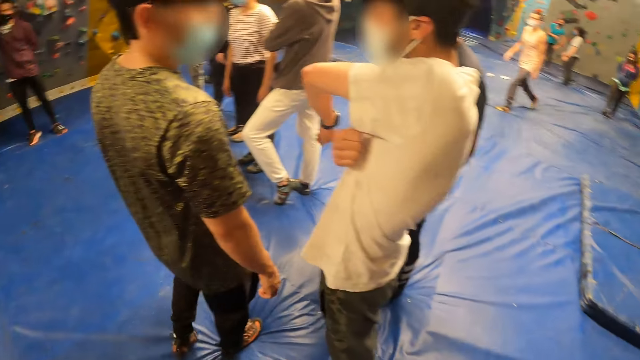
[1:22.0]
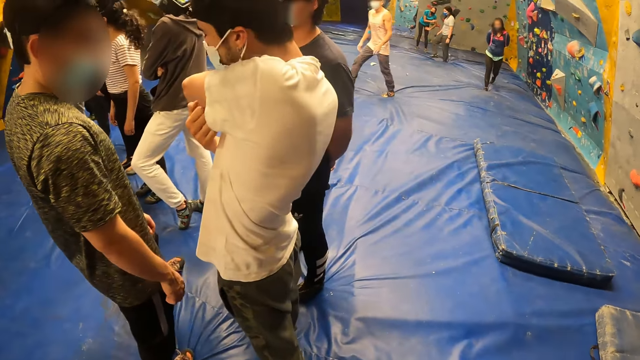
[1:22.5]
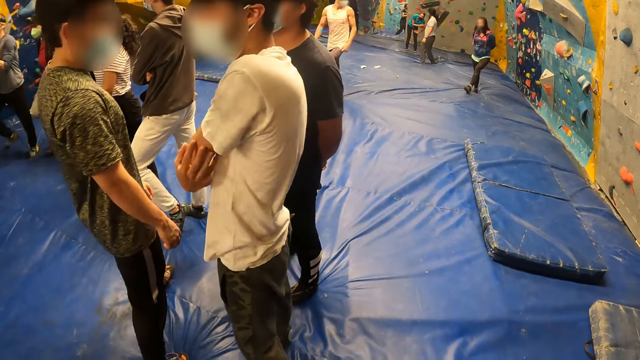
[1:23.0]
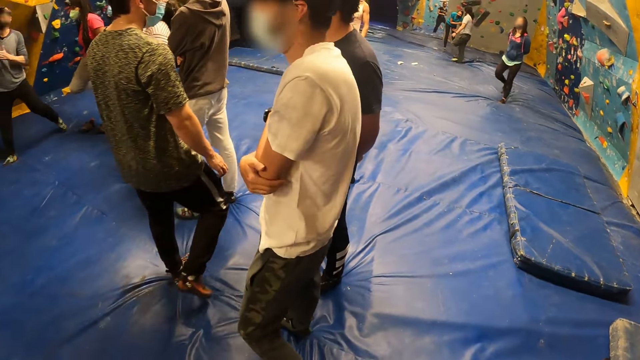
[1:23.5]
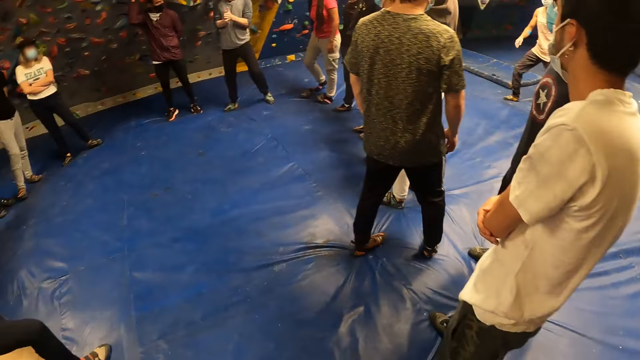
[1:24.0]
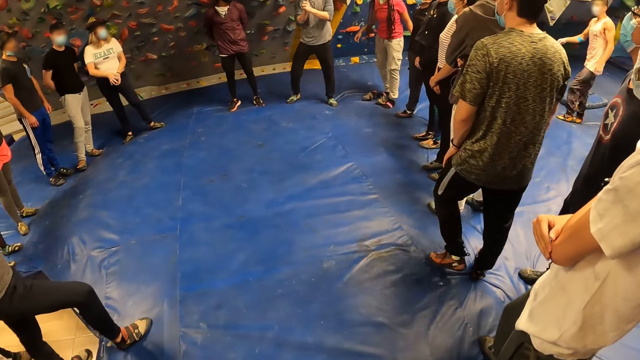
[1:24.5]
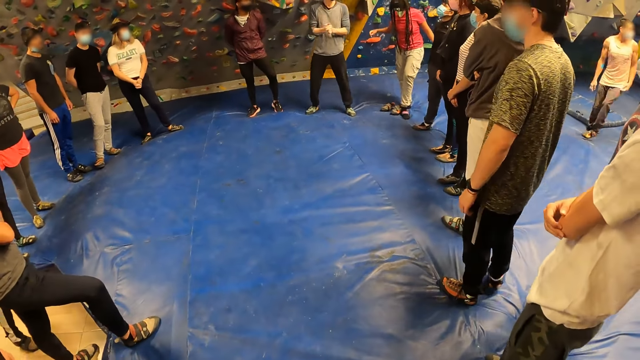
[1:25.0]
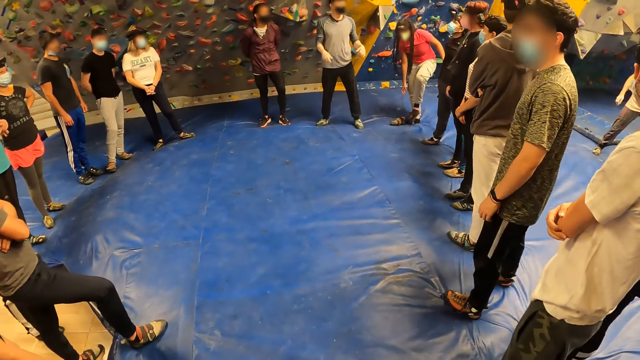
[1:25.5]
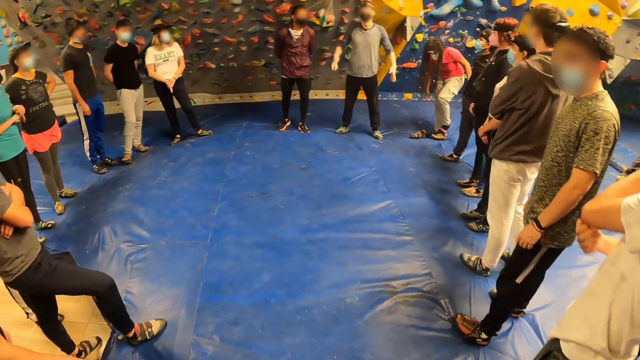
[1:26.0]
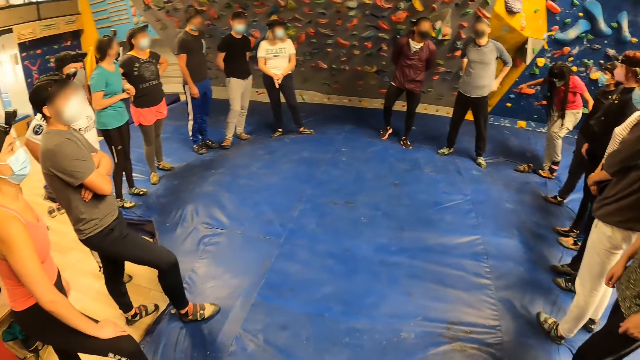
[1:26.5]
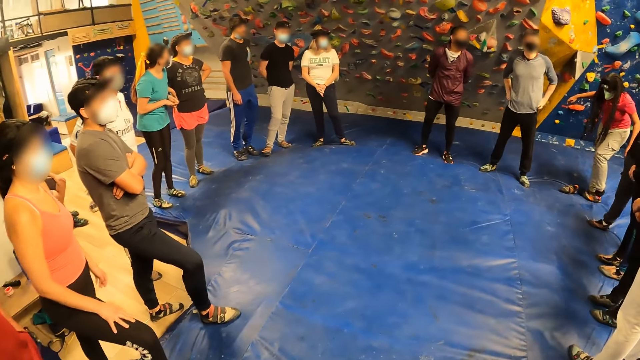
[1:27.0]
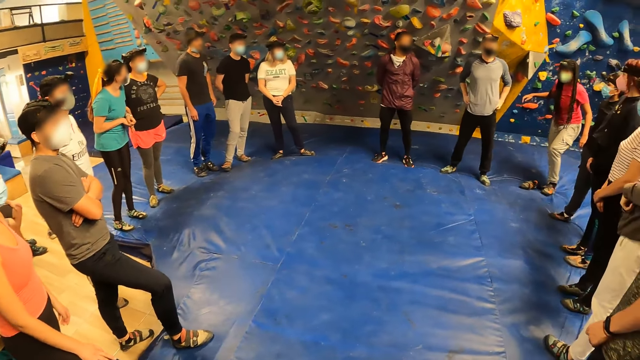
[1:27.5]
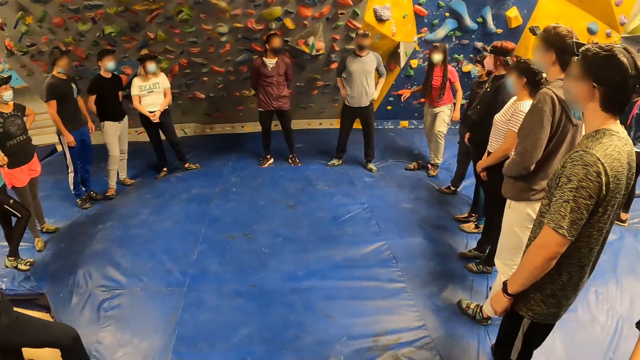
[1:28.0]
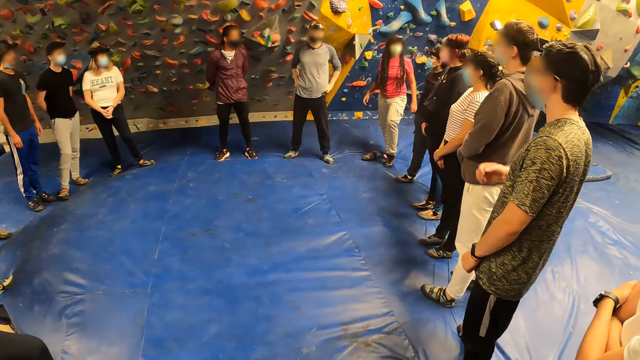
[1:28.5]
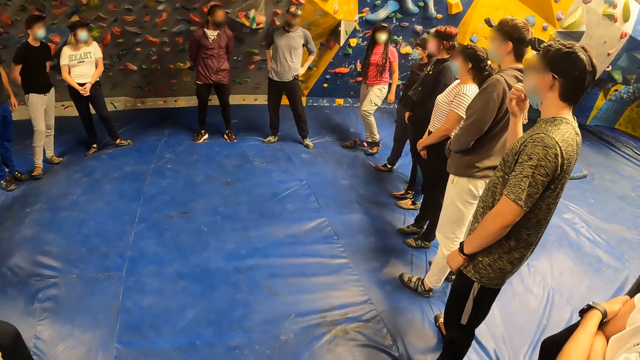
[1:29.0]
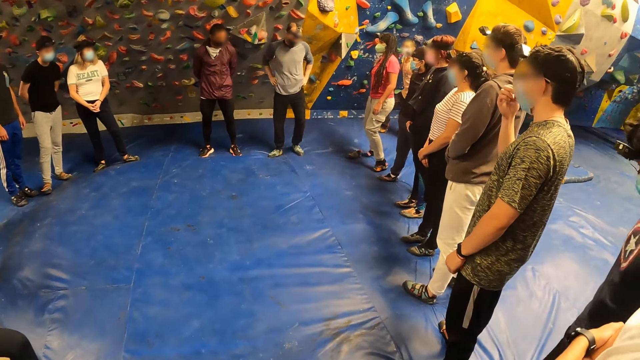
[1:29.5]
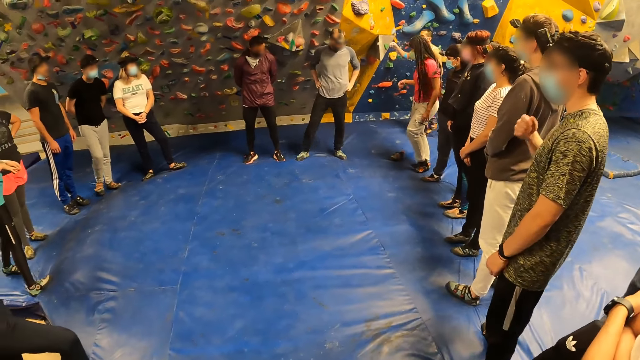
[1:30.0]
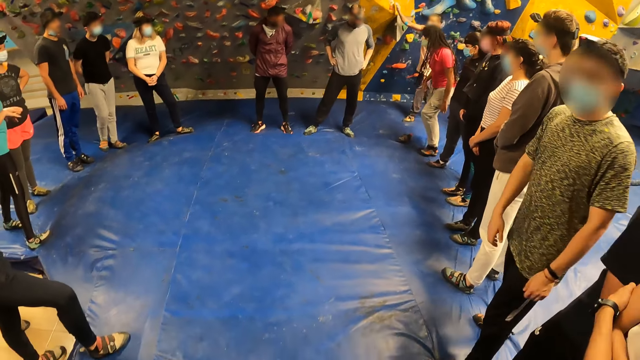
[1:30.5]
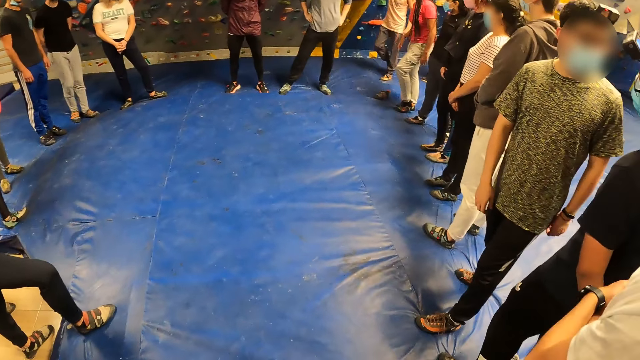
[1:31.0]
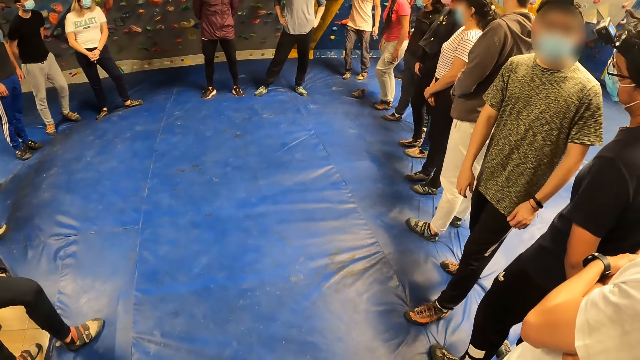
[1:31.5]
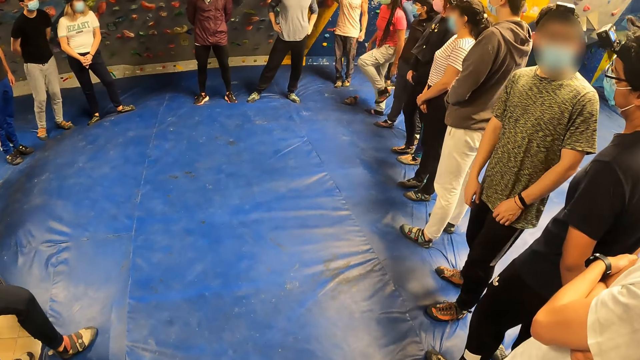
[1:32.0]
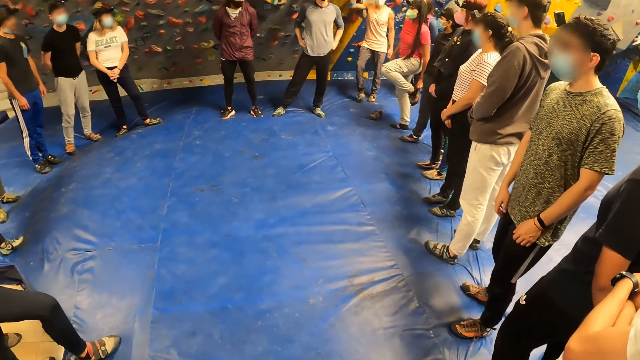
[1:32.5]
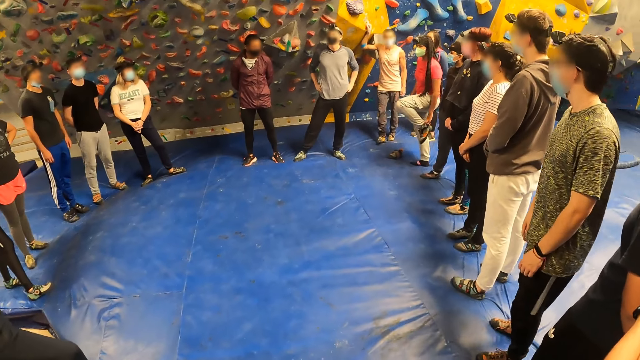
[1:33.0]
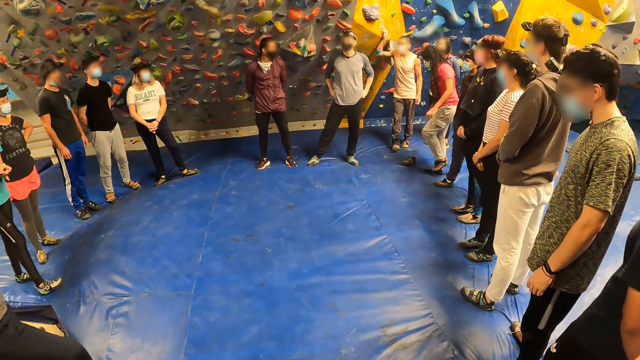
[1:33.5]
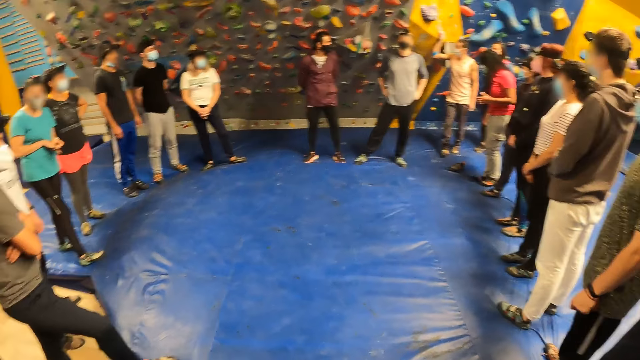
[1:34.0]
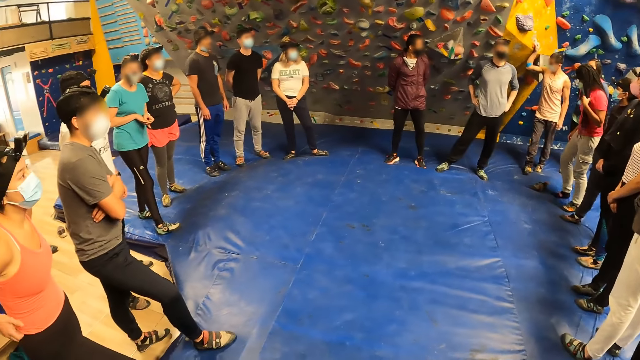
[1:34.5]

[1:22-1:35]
The instructor talks to the group of people. The woman wears her climbing shoe on her left foot. The woman adjusts the climbing shoe on her foot with her left hand.

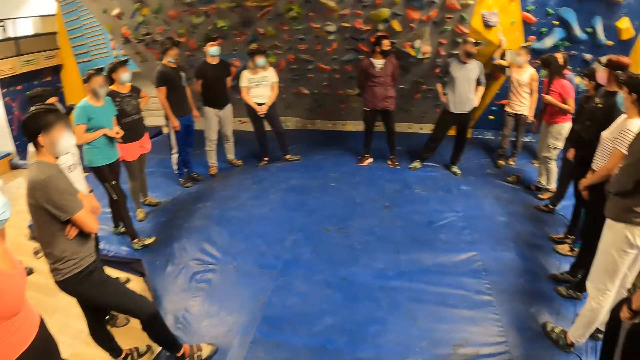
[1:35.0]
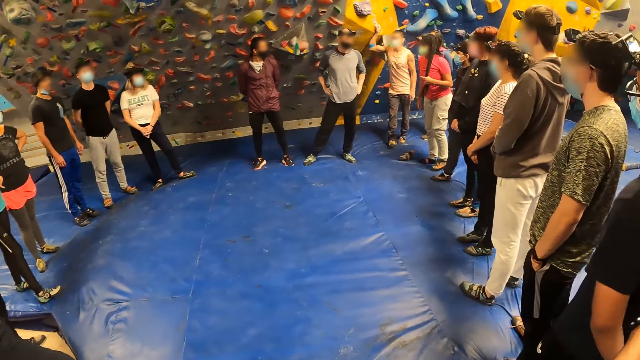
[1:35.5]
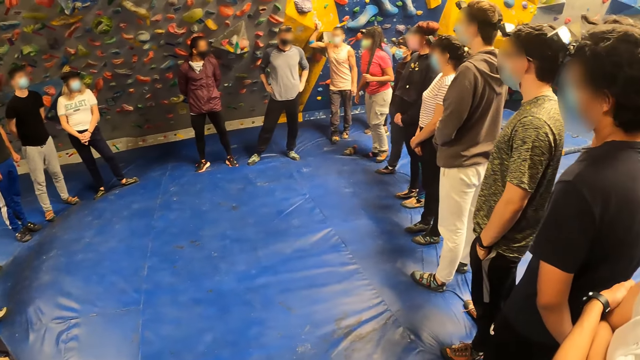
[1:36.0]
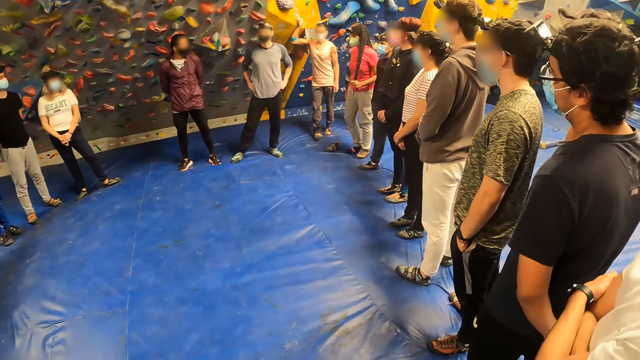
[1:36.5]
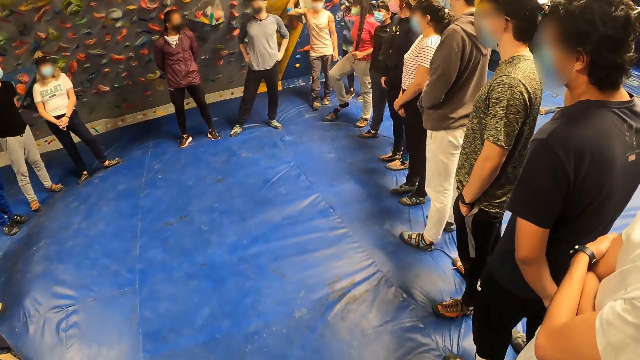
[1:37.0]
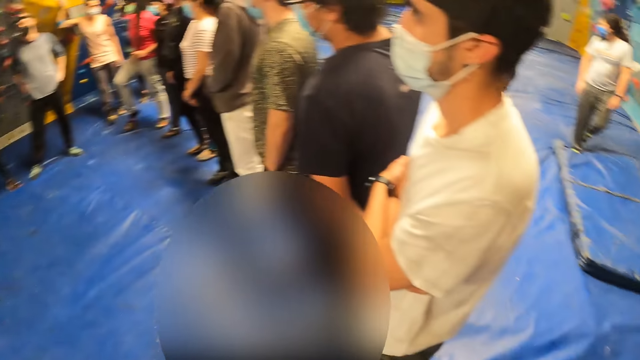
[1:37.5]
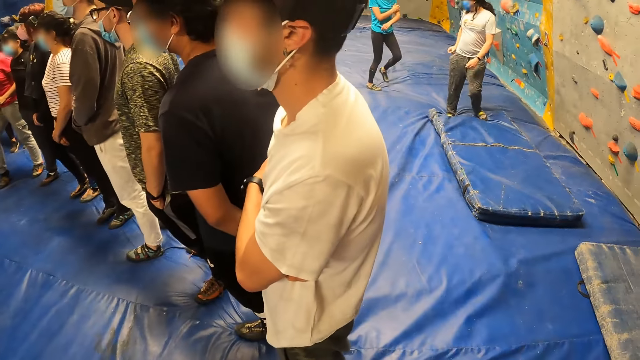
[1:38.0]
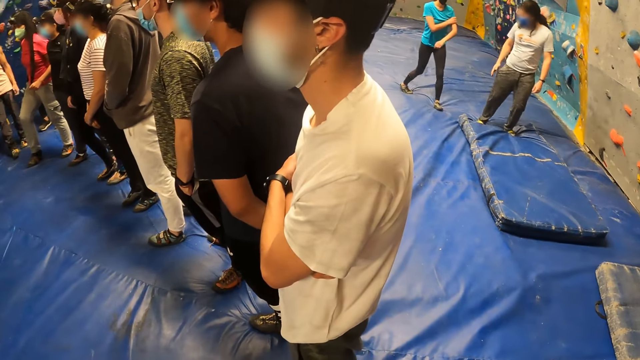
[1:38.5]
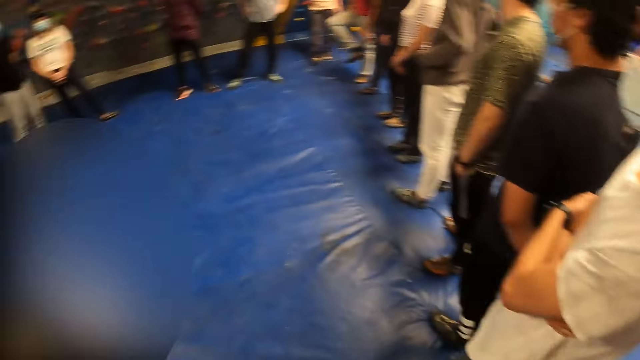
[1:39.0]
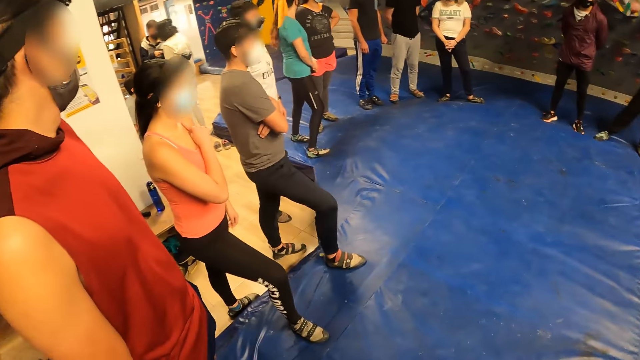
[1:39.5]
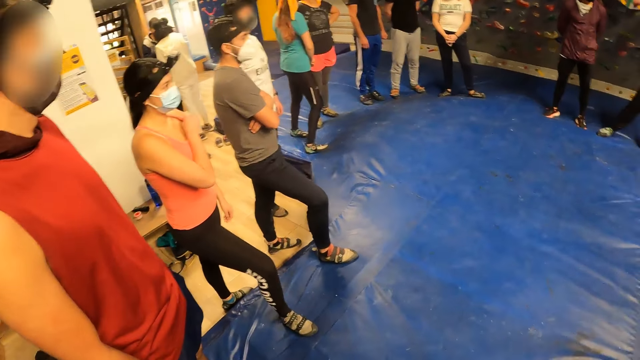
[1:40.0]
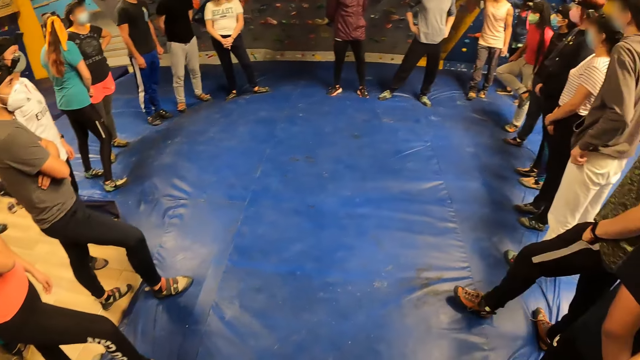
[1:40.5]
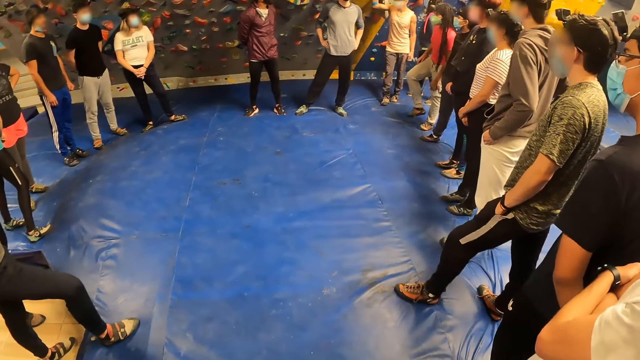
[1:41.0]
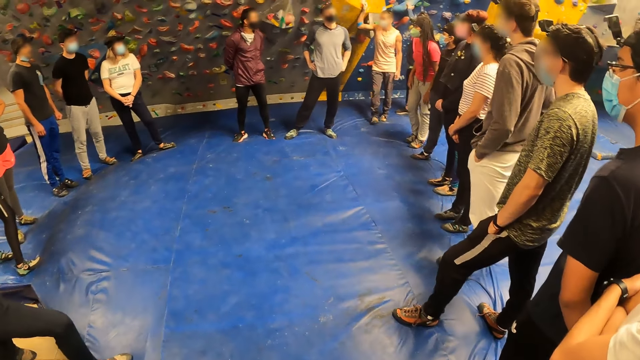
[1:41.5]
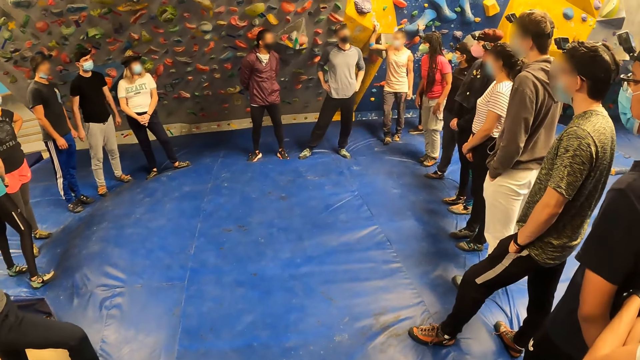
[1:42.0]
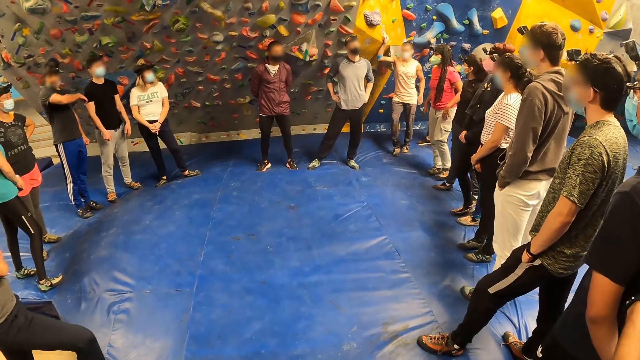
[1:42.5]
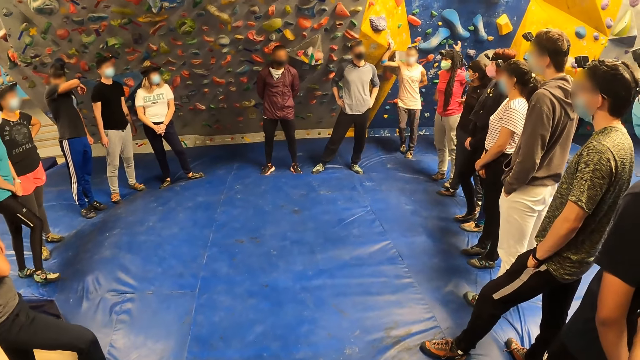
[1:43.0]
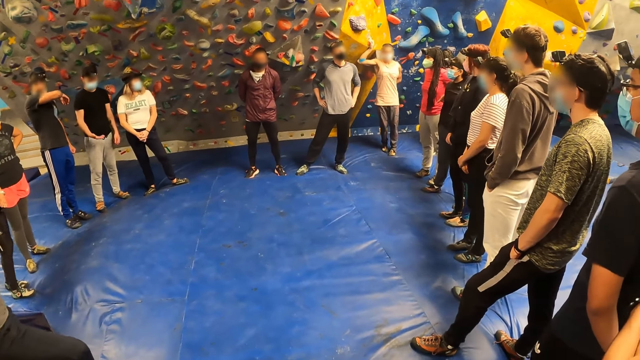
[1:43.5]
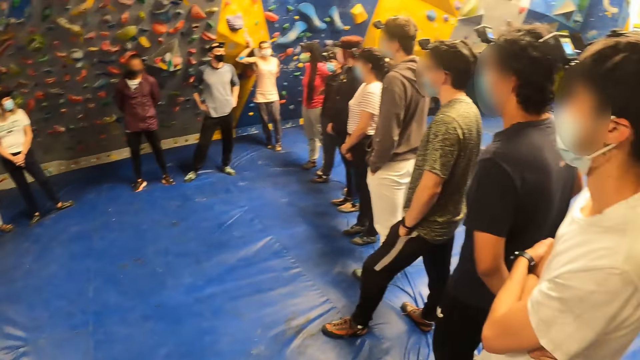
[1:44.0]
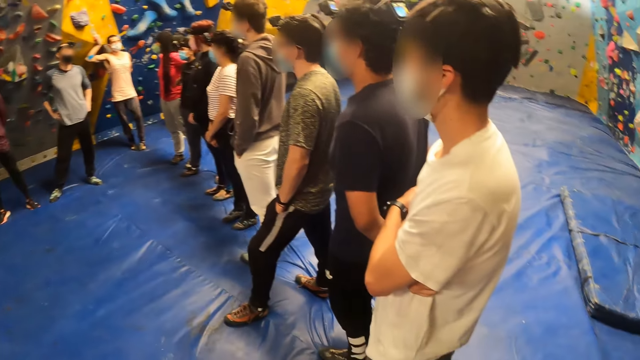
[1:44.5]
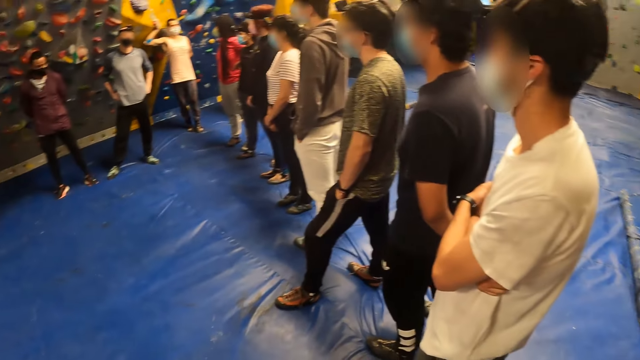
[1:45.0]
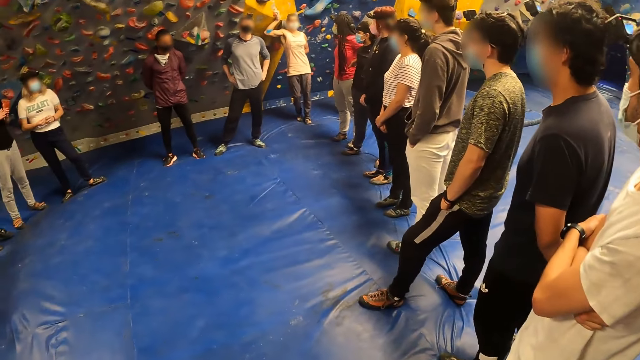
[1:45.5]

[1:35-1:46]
The woman wears her climbing shoe on her right foot.
